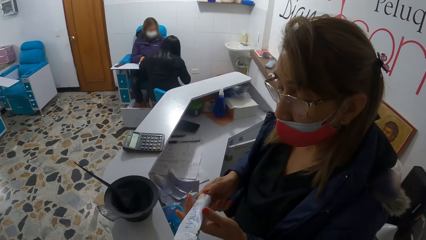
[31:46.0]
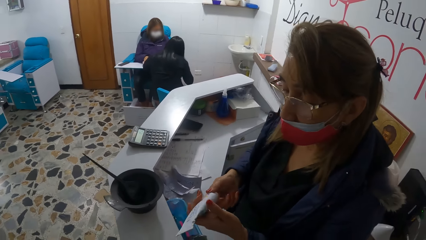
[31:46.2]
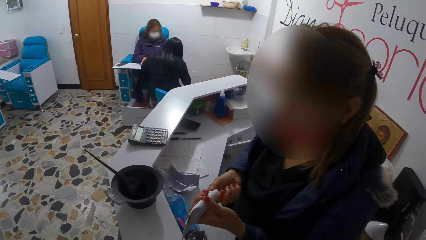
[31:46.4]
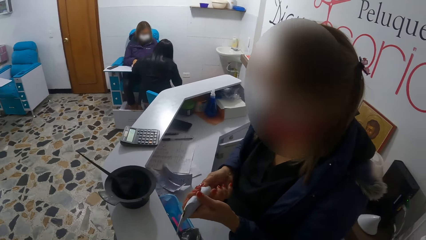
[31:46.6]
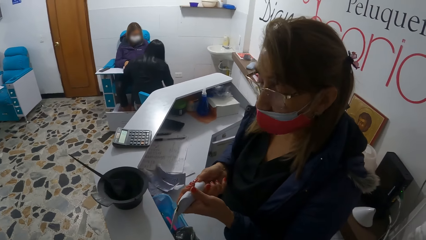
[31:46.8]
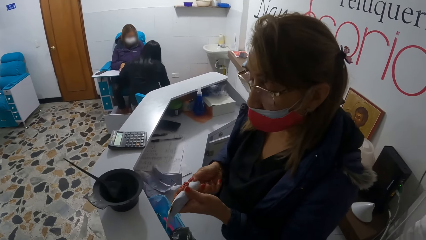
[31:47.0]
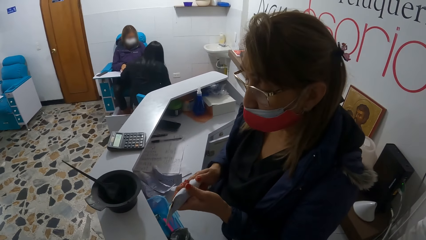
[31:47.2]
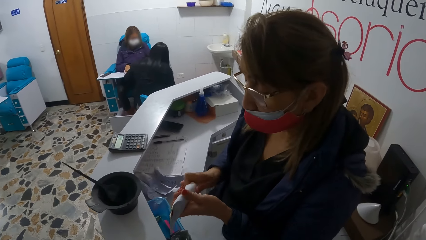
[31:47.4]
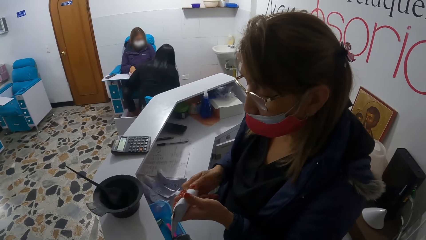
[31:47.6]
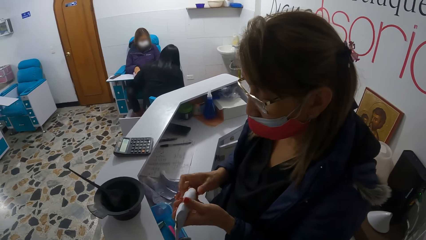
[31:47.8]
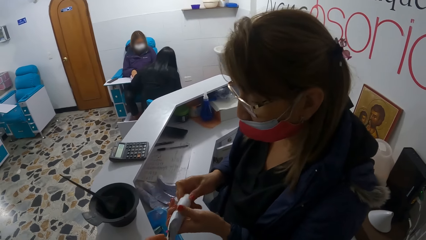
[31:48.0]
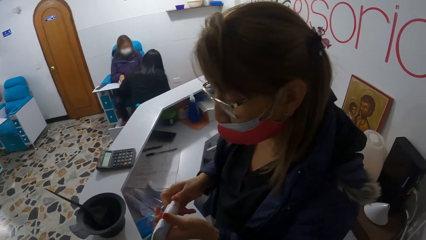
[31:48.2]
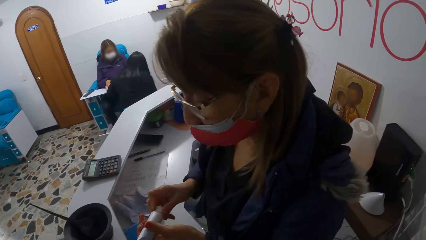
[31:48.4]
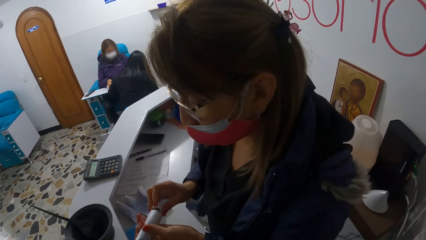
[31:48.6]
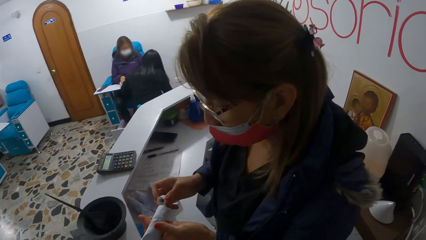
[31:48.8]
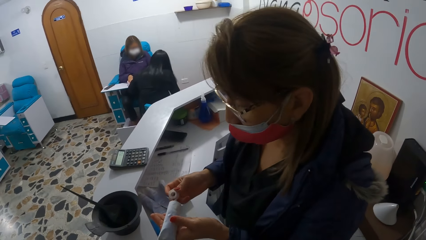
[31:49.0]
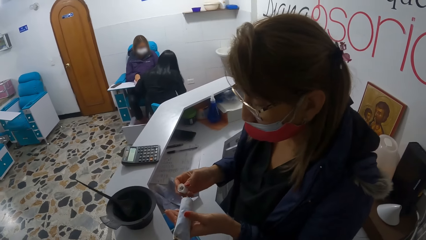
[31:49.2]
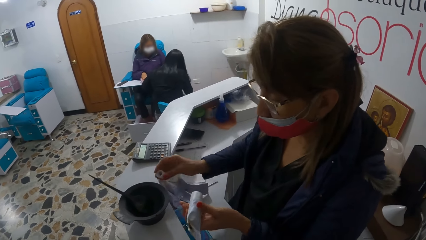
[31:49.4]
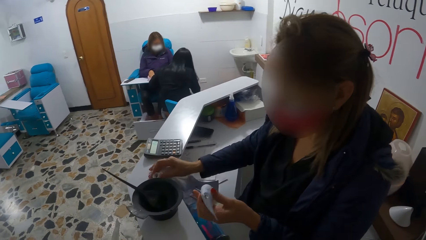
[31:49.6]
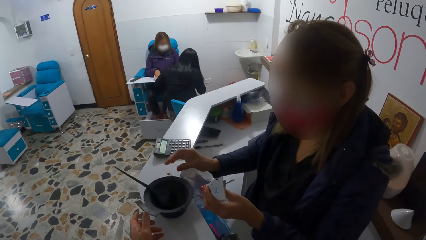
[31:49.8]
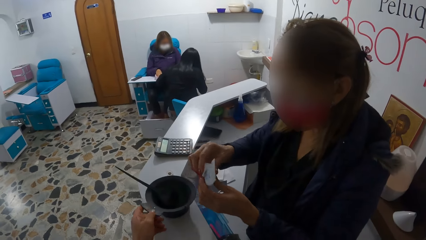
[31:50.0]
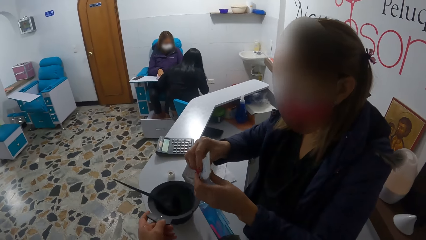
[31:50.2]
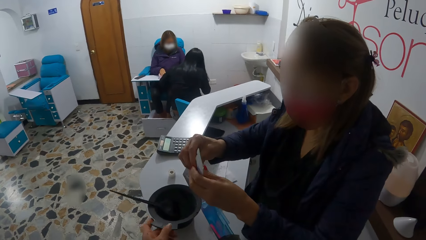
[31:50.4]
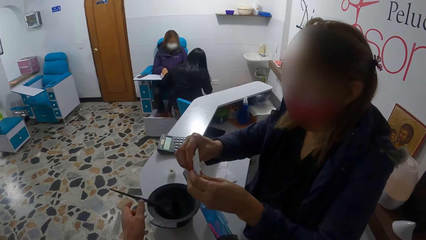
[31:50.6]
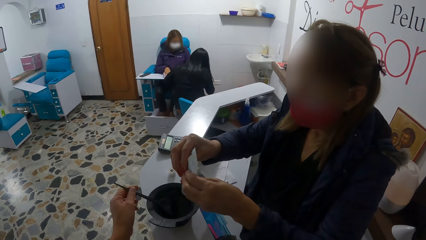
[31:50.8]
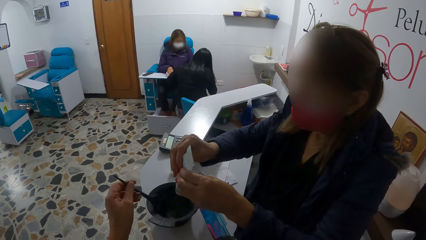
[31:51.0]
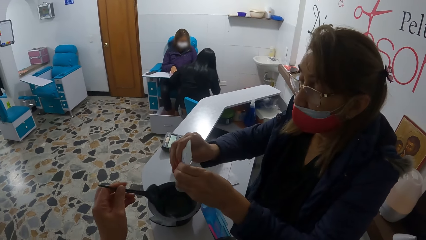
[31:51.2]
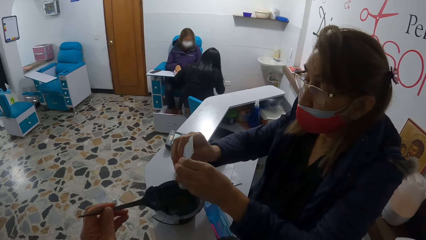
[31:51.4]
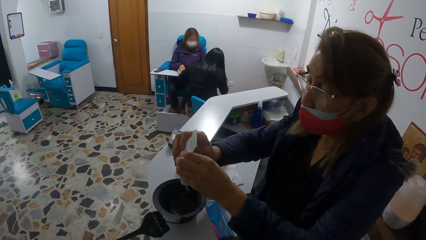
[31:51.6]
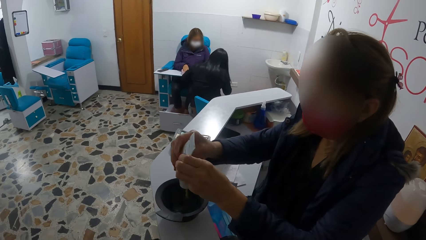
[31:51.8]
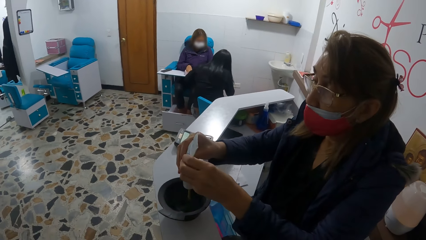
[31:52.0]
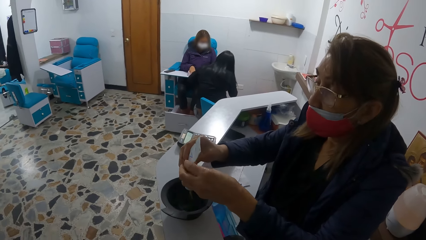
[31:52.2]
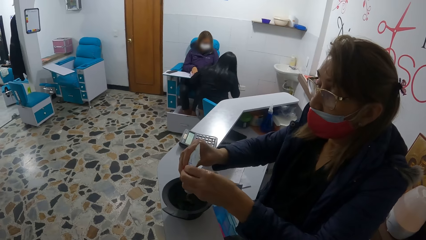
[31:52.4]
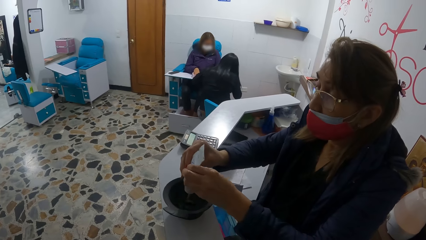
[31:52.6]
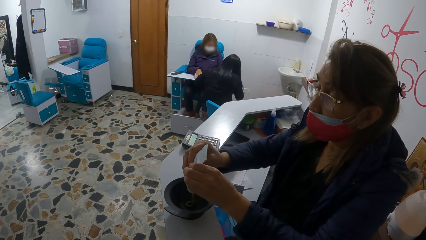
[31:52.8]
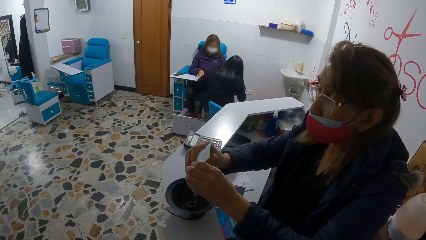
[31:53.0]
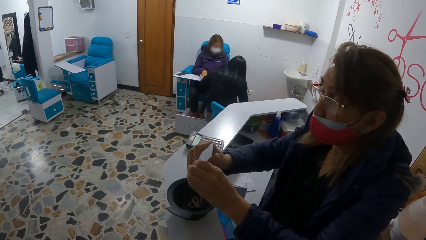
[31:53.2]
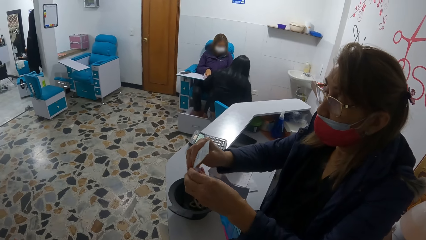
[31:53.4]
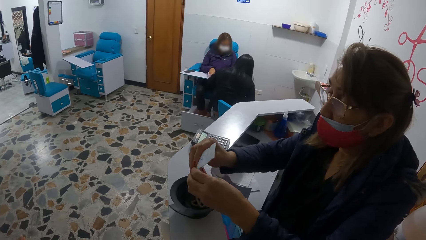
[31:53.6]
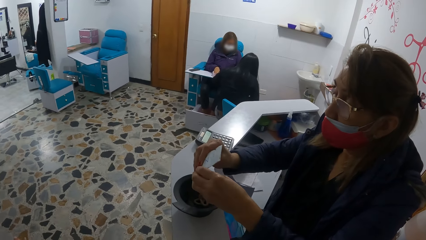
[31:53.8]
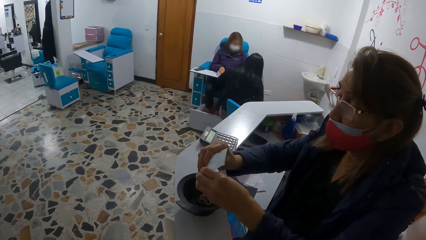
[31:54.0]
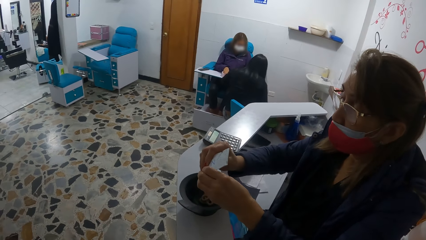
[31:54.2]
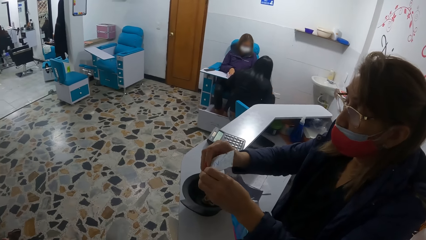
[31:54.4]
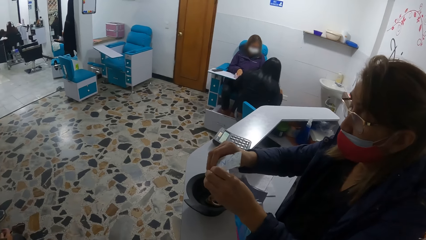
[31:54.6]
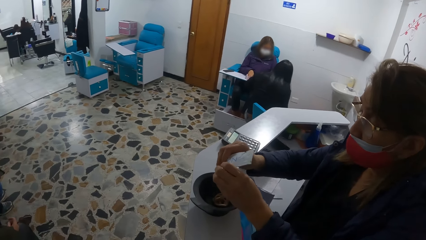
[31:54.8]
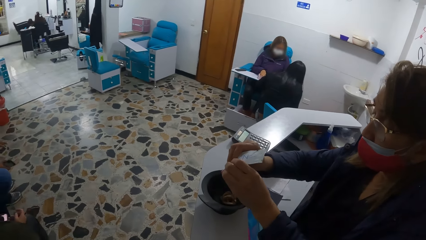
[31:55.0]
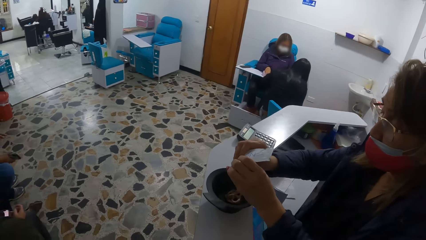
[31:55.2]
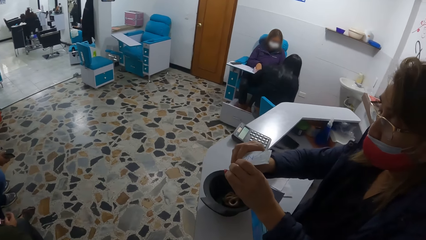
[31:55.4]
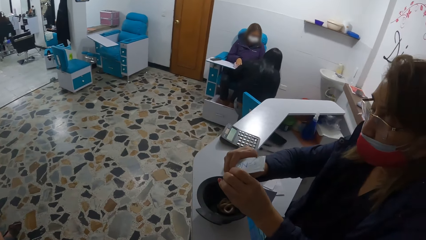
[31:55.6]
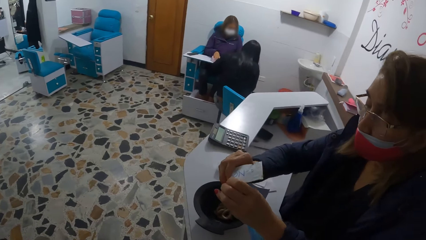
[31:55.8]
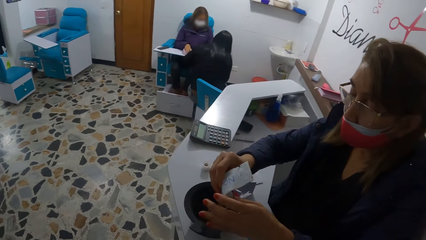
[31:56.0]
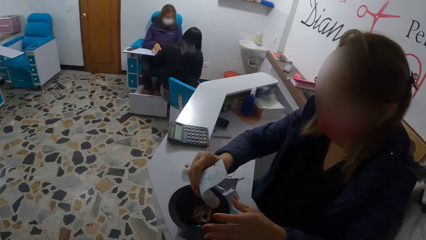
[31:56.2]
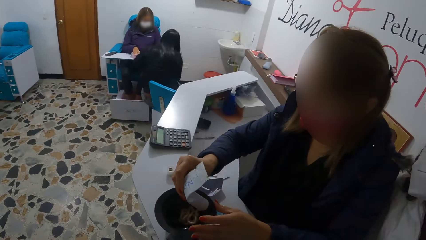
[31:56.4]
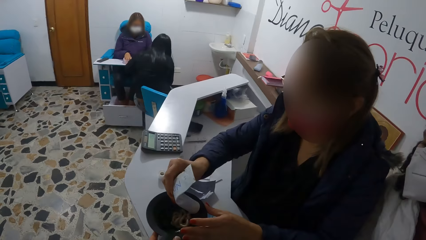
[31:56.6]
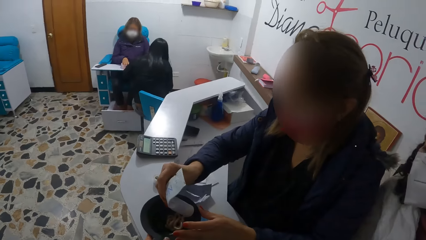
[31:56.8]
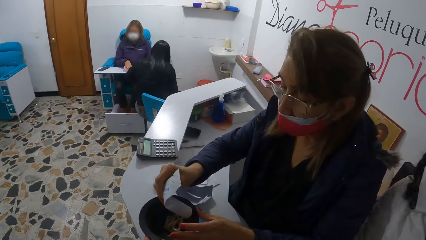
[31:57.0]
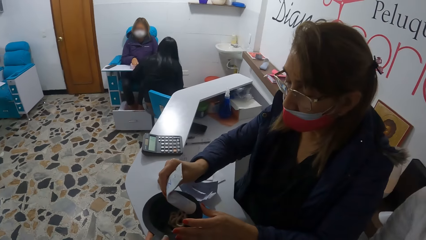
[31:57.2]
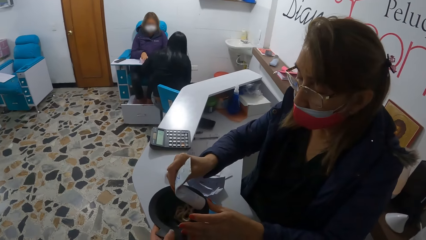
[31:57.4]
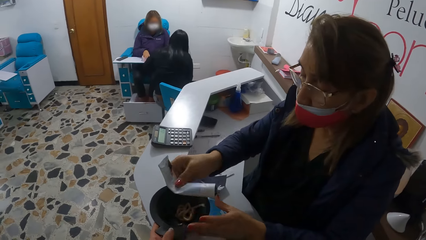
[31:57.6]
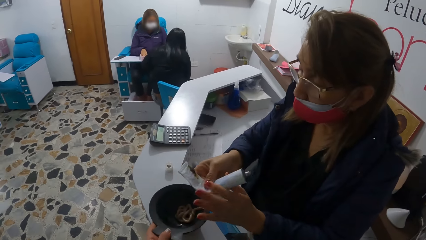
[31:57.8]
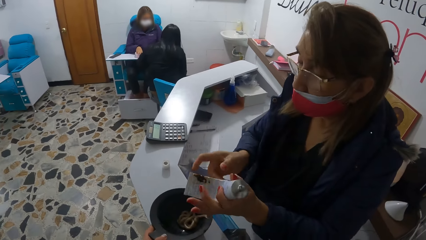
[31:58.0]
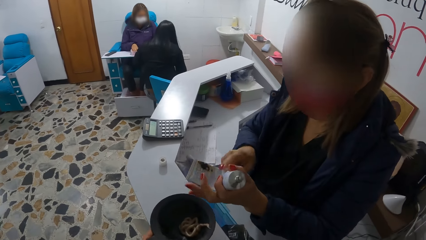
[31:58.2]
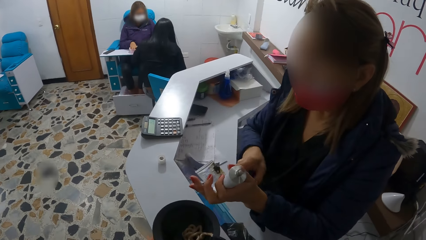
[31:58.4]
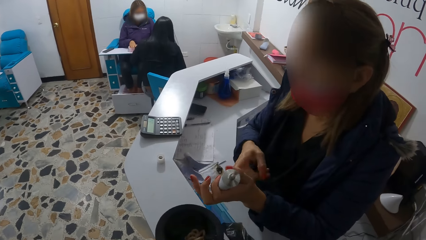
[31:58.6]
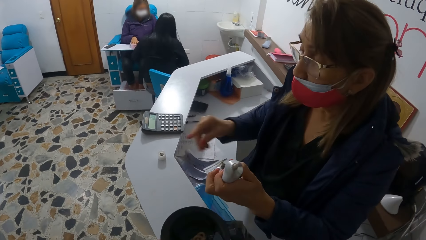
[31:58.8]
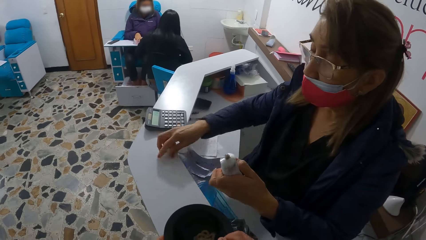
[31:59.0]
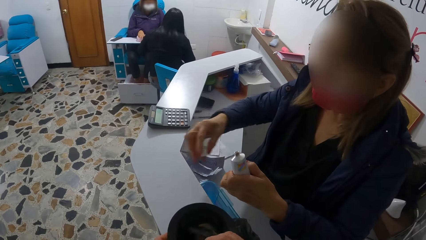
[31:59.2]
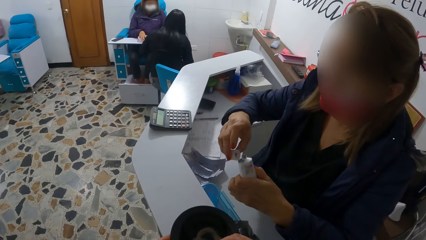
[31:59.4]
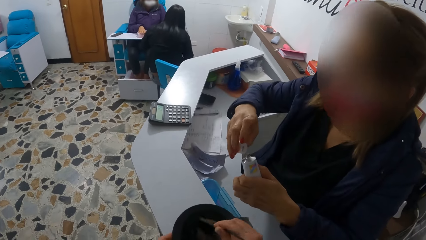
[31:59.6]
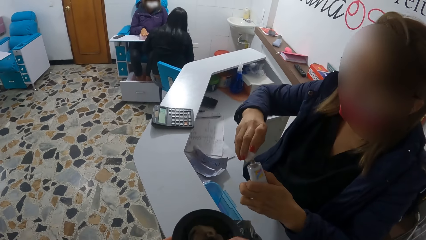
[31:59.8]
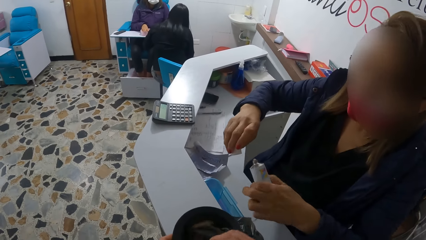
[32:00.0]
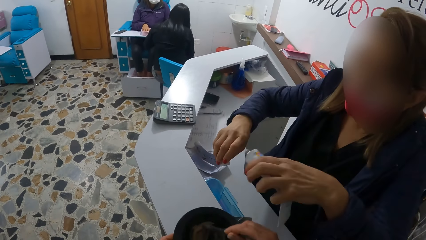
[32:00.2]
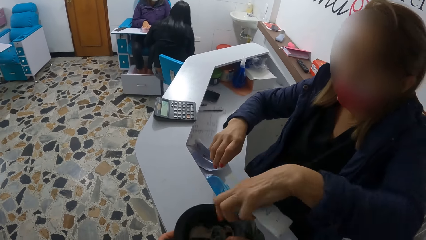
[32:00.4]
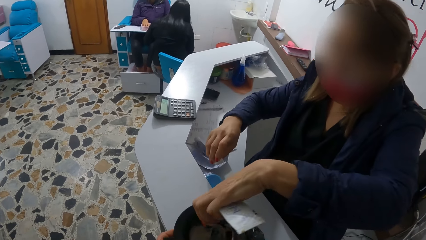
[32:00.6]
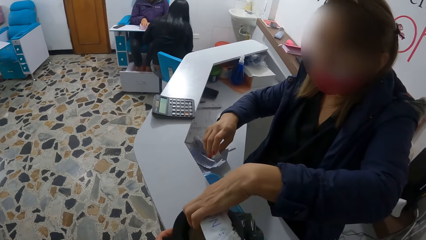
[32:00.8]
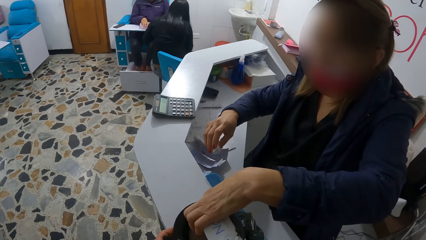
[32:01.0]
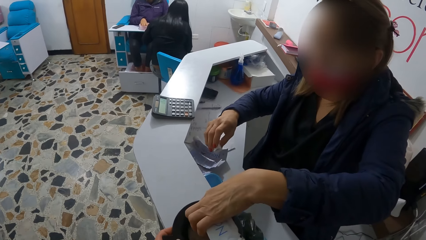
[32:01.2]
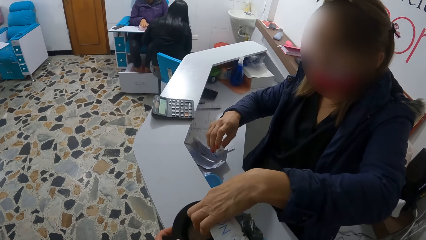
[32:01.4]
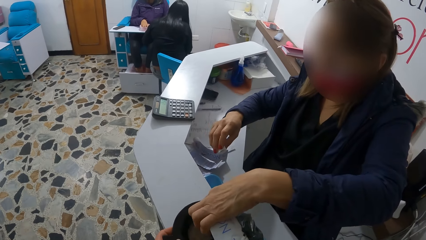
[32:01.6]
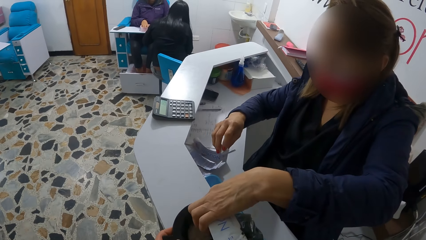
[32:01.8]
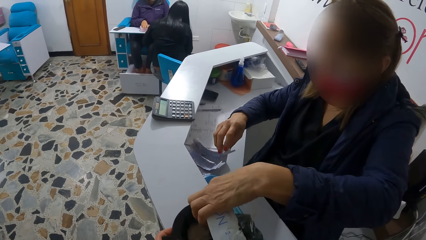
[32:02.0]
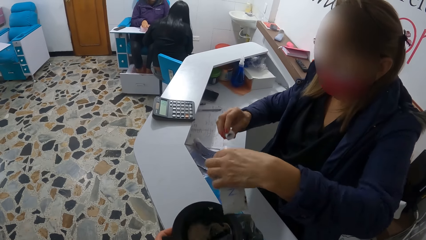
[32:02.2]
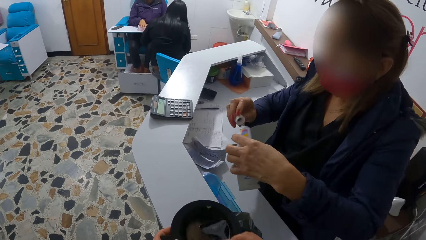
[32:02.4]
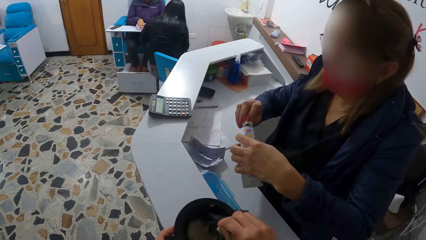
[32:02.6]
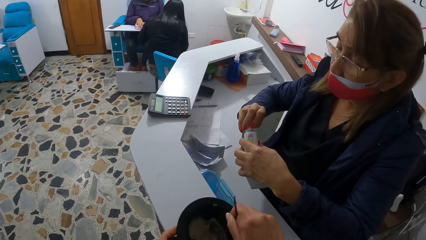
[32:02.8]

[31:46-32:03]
A woman opens the tube. The woman drops the cover on the desk with her right hand. The camera wearer shifts the bowl on the desk with her left hand and removes the brush from the bowl with her left hand. The woman squeezes the colour gel out of the tube into the bowl with her hands. The camera wearer holds the bowl with her left hand. The woman lifts up the gel tube colour from the bowl with her right hand. The camera wearer shifts the bowl on the desk with her left hand. The woman cleans her right finger on her left palm. The camera wearer stirs the colour gel in the bowl with the brush. The woman picks up the cover from the desk with her right hand and places the cover on the gel tube colour with her right hand. The woman touches the gel tube colour to the bowl with her left hand. The woman puts paint in the bowl.
